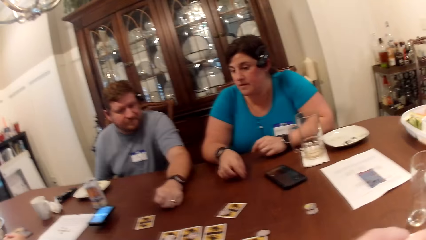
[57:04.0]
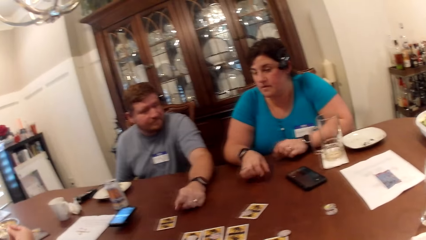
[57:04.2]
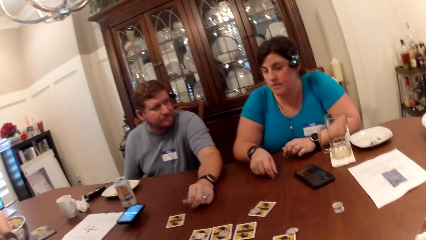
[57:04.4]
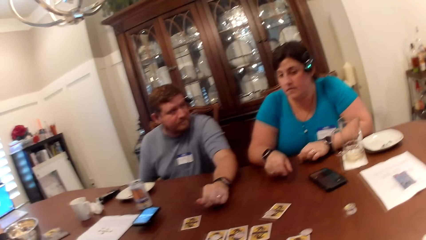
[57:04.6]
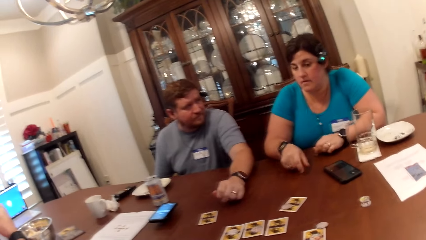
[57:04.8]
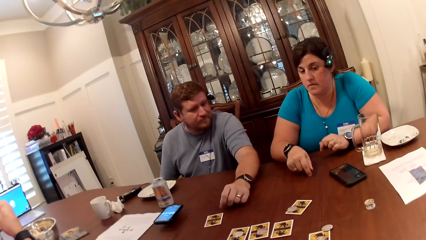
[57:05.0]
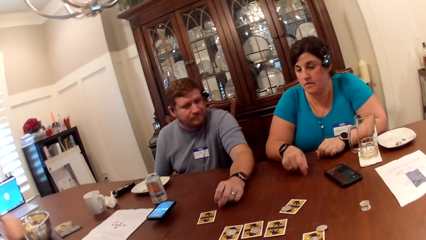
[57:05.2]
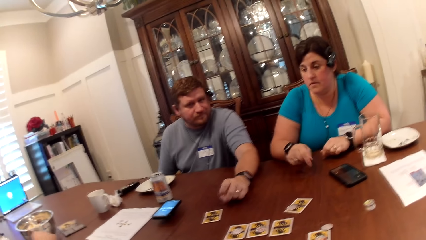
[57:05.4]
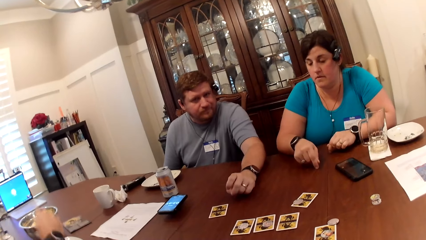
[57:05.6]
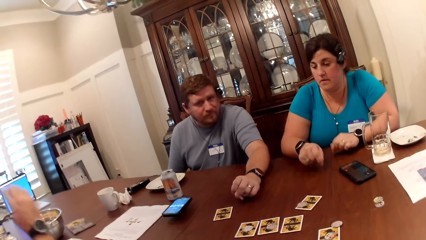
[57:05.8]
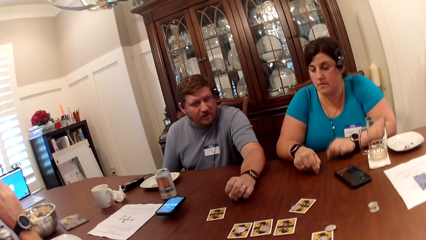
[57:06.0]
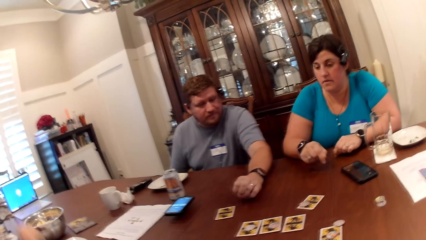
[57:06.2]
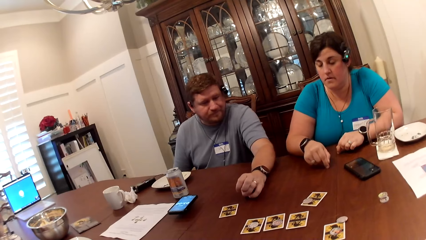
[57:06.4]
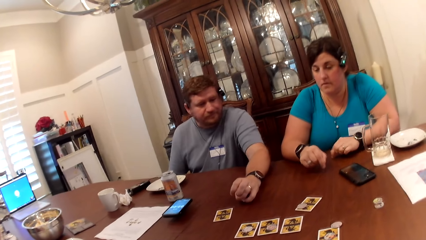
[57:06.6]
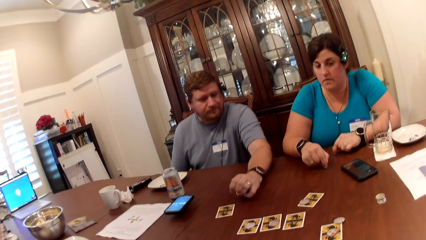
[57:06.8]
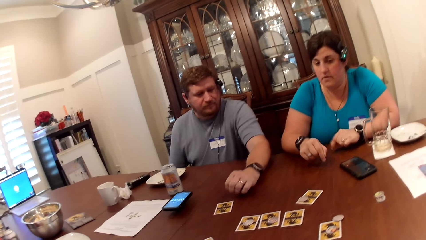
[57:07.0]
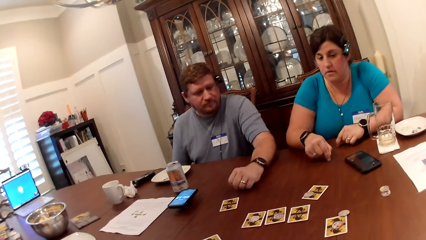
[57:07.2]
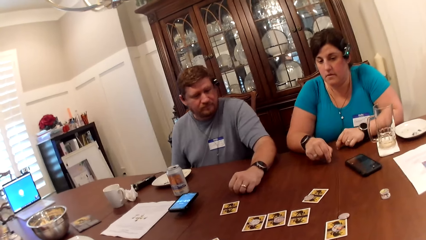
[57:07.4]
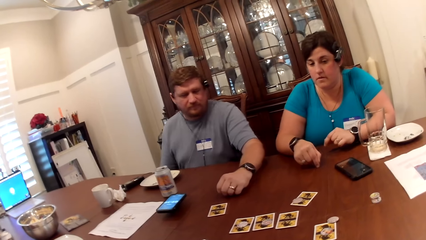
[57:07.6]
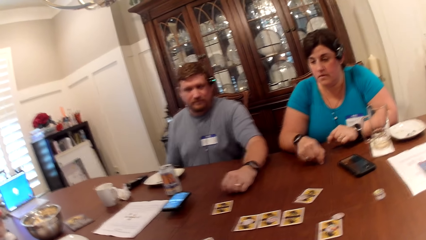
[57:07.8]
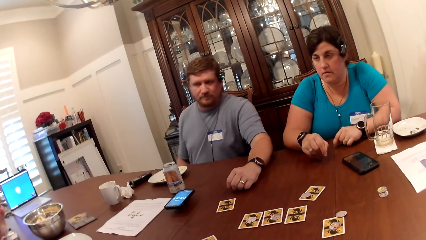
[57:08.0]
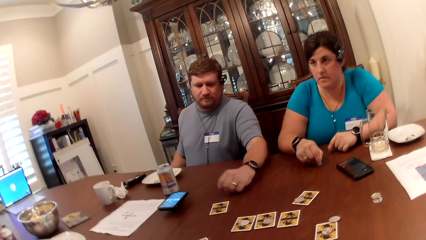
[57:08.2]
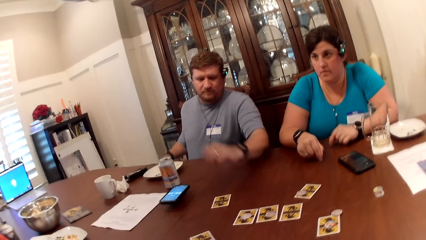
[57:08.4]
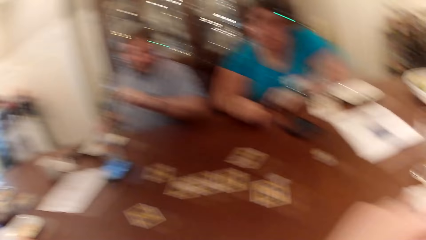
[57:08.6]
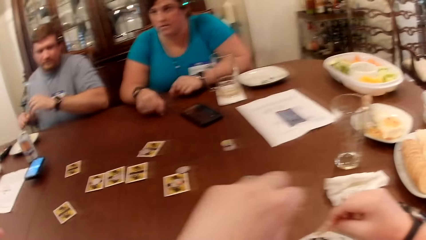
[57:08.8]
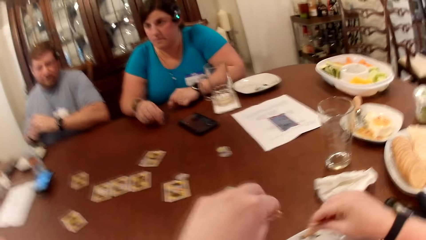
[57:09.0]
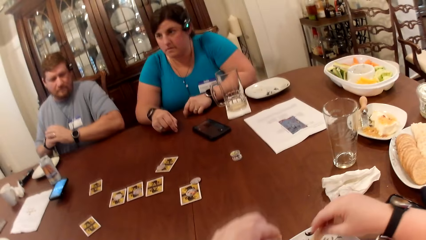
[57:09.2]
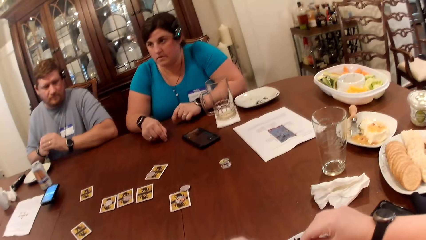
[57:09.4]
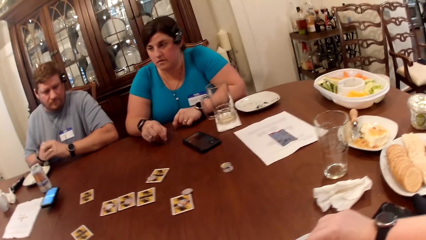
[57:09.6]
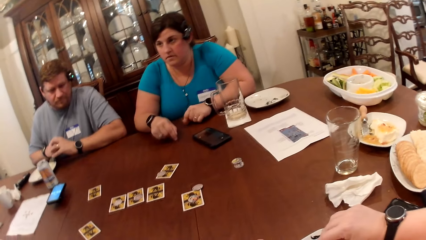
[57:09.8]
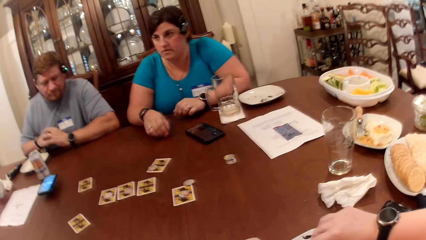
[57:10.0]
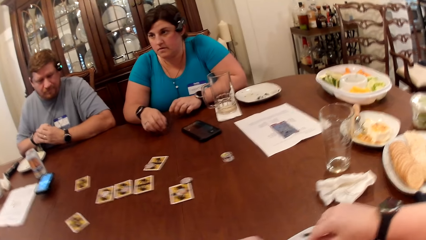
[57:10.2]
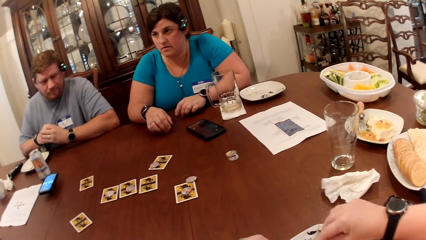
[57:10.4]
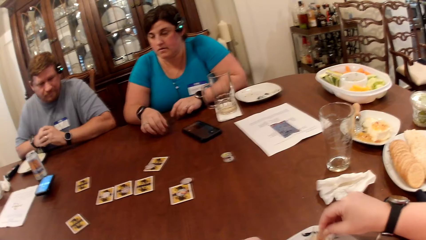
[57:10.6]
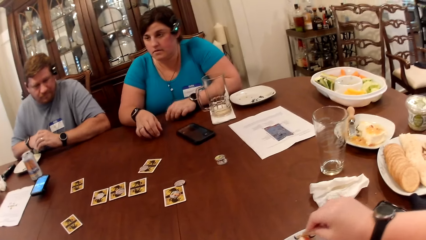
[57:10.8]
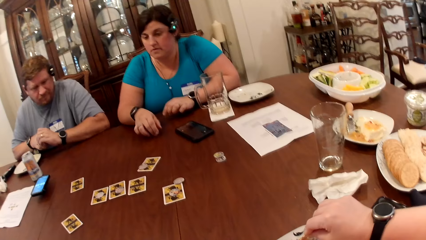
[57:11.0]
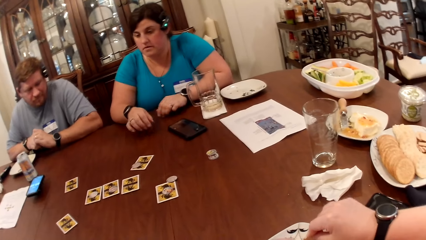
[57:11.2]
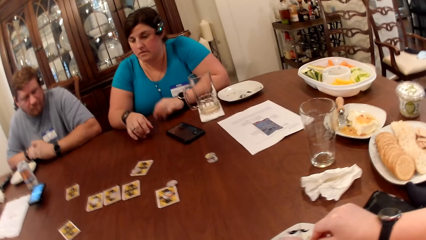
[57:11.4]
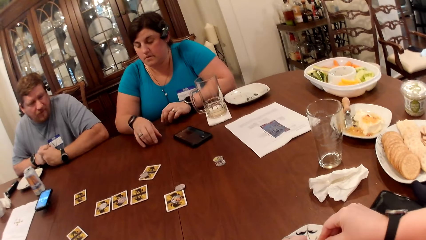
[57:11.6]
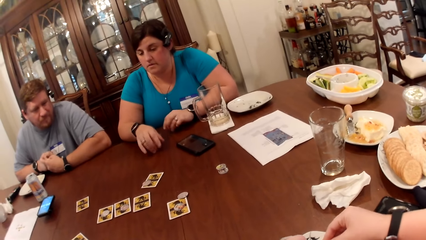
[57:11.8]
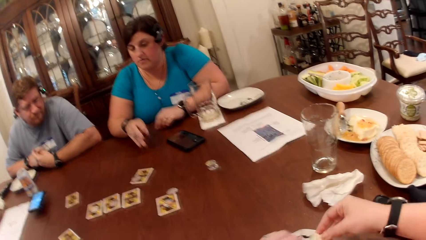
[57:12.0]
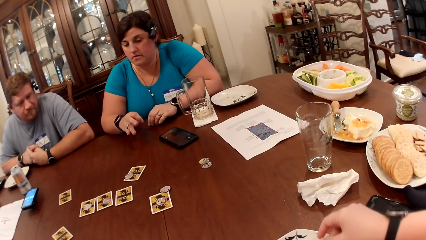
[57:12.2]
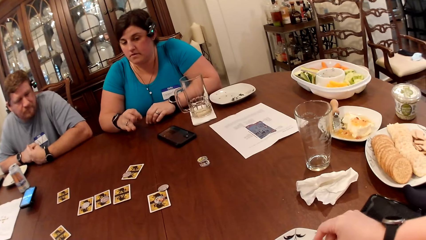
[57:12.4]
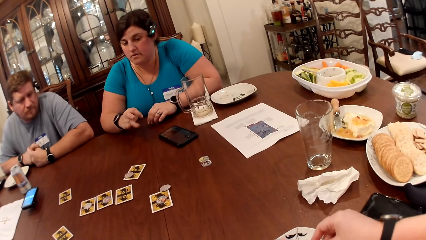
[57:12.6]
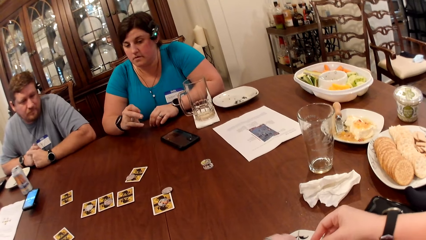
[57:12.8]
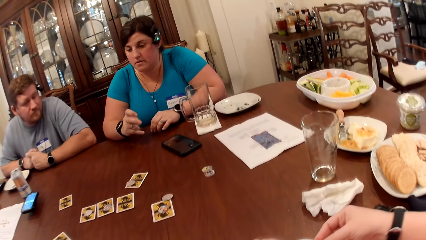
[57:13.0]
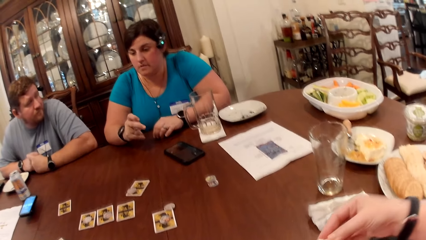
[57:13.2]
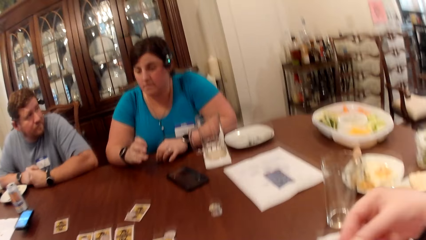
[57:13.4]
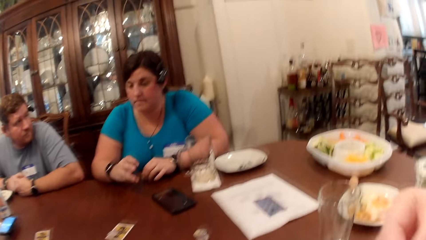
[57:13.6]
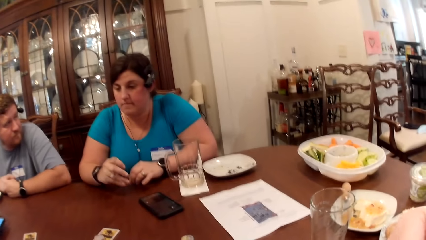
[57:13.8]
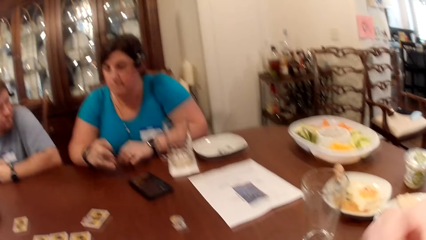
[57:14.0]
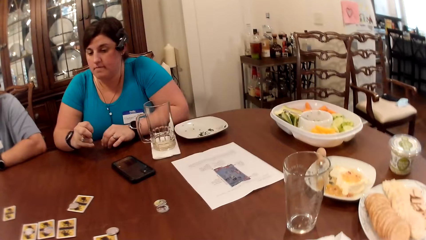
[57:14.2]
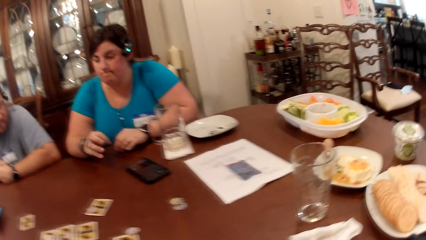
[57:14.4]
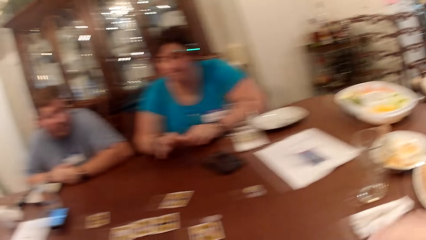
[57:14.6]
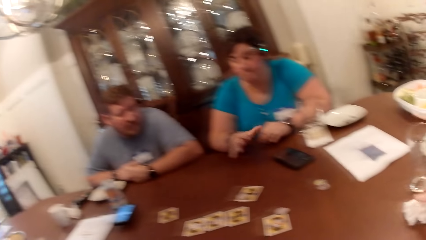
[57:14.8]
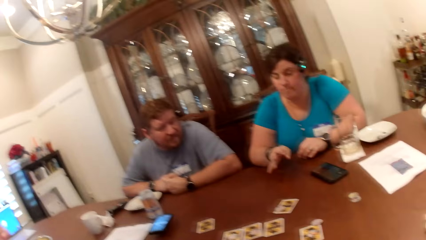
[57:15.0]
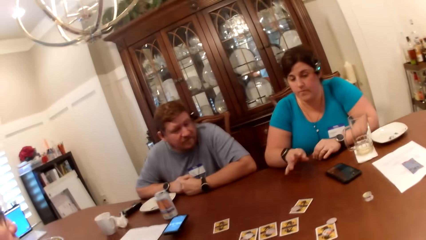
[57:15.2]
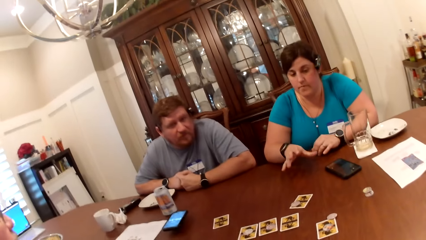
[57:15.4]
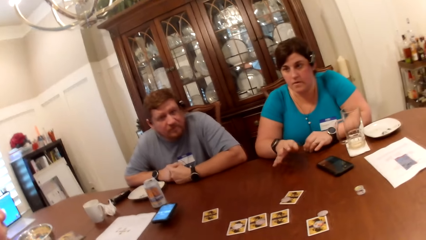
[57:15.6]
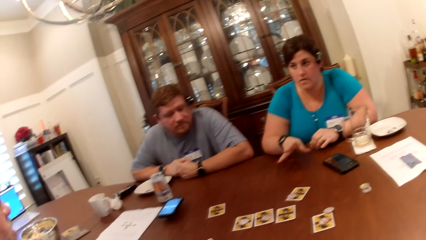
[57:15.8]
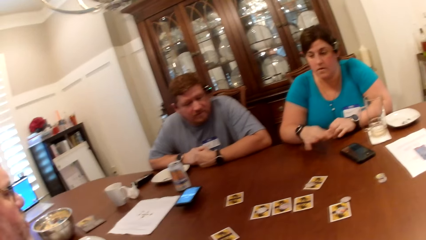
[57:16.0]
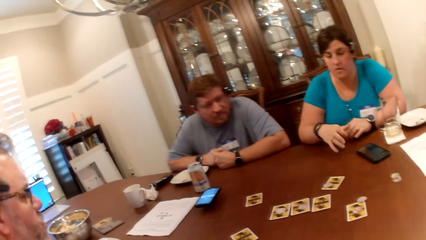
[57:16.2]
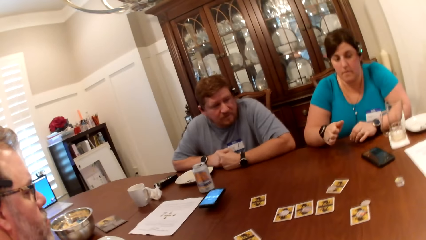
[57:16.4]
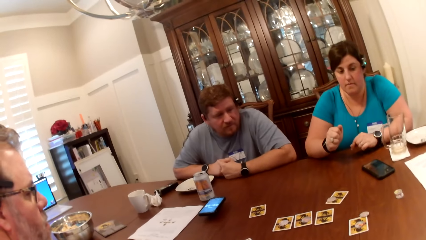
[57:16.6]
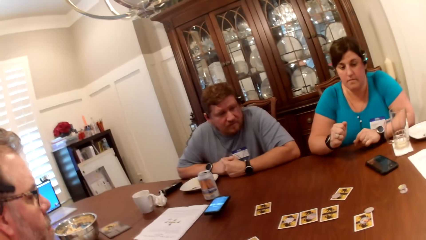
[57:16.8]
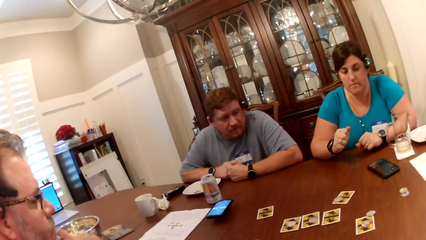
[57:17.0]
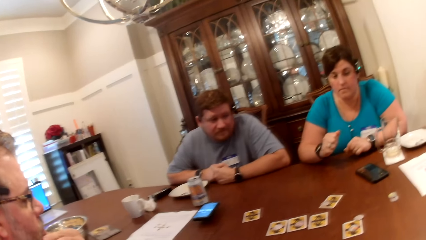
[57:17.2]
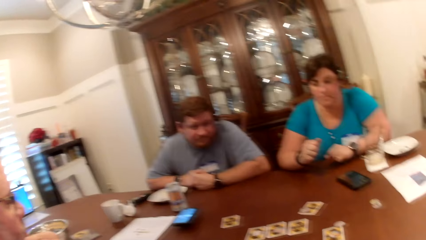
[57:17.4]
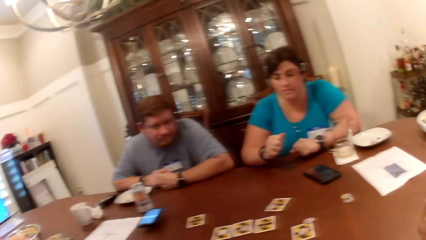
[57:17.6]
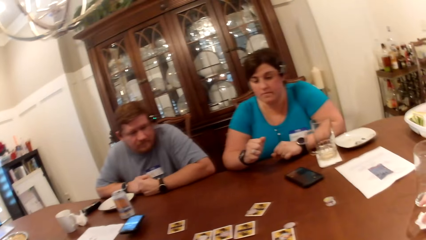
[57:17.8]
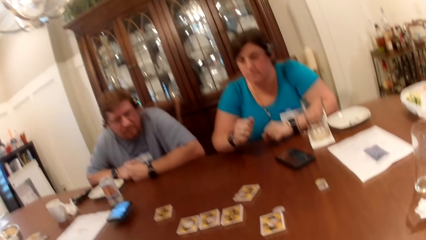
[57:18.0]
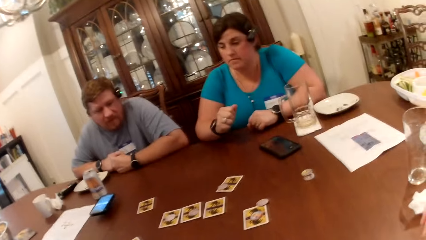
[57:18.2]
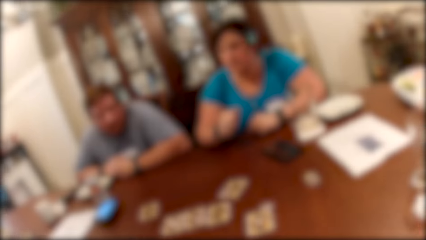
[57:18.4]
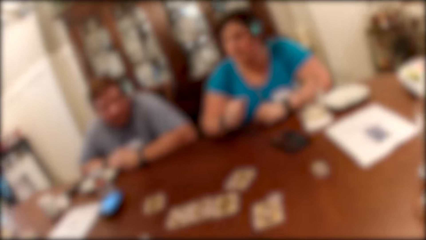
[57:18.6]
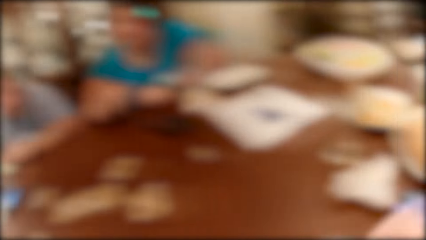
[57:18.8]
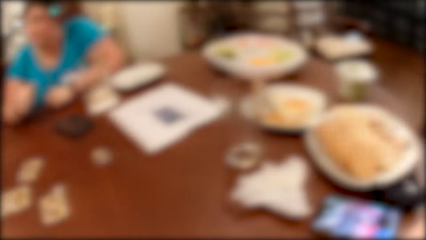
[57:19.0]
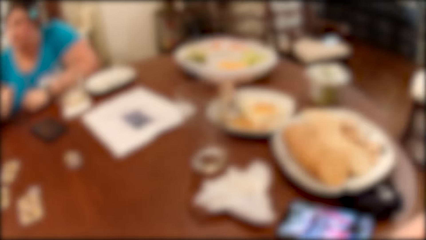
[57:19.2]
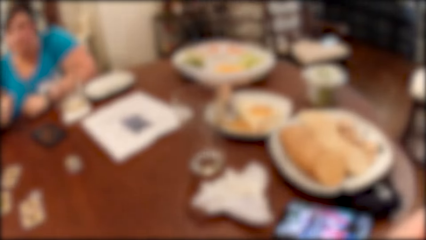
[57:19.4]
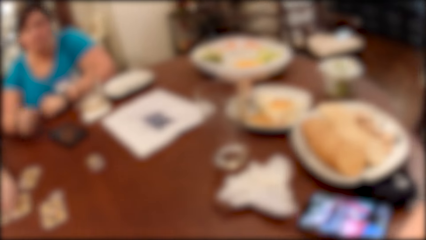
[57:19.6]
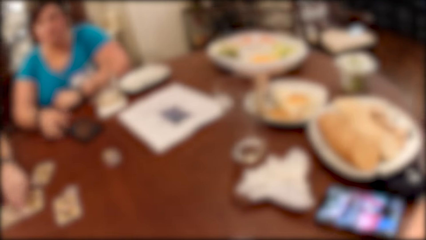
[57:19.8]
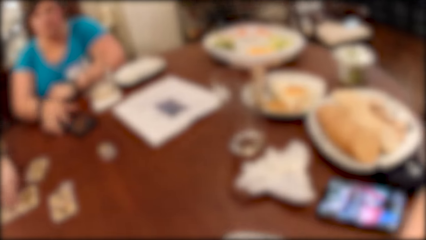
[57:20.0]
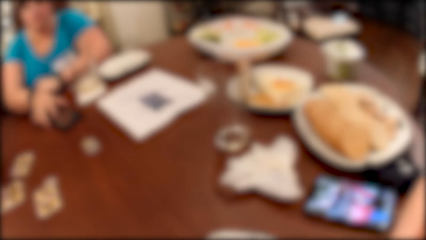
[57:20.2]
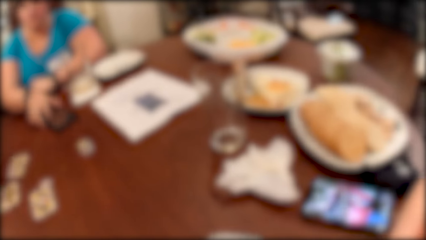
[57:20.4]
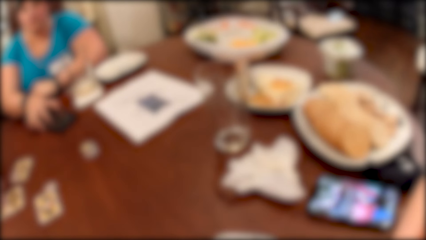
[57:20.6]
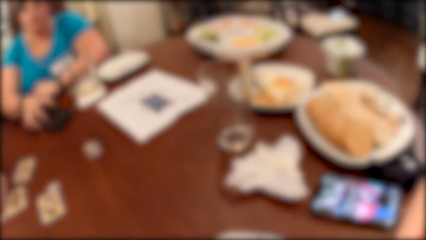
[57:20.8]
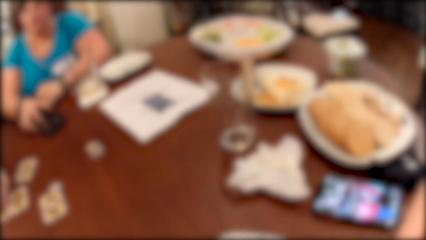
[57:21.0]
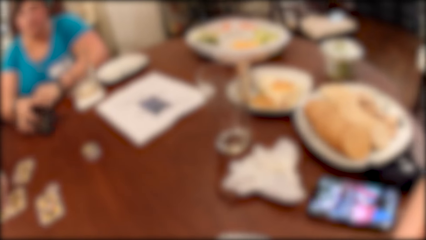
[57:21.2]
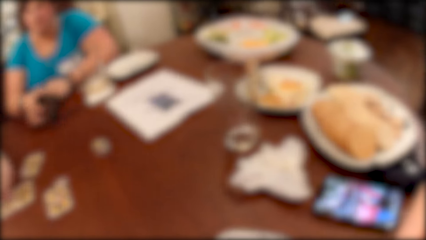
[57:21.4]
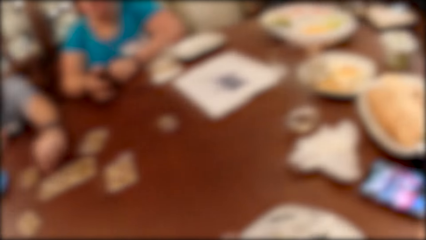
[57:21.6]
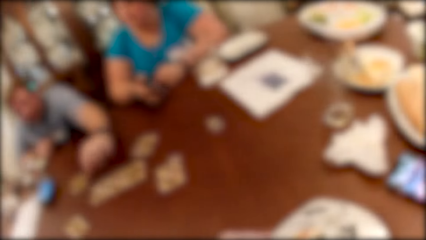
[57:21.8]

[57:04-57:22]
A woman taps both hands' fingers on the table. The camera wearer looks around. A man converses with another man and the woman. The camera wearer takes some whipped cream from the plate on the table with the cookie in her right hand. She scoops a snack. She eats the snack. The first man converses with the other man and the woman. The camera wearer looks around. The other man converses with the first man. The woman picks up a phone from the table with her right hand. The other man converses with the first man.
